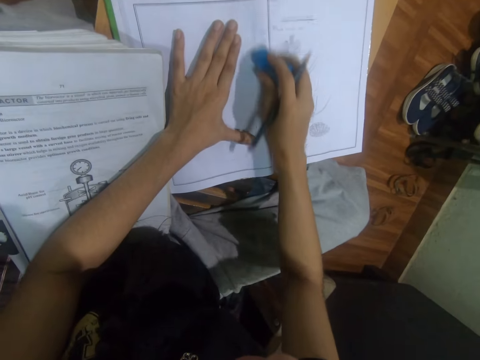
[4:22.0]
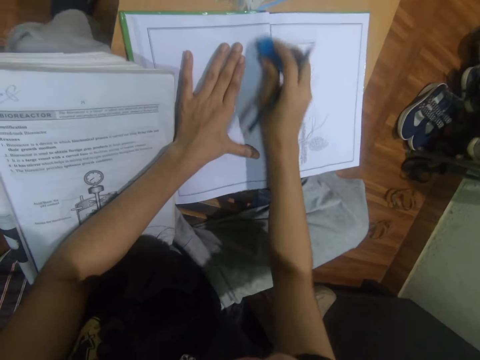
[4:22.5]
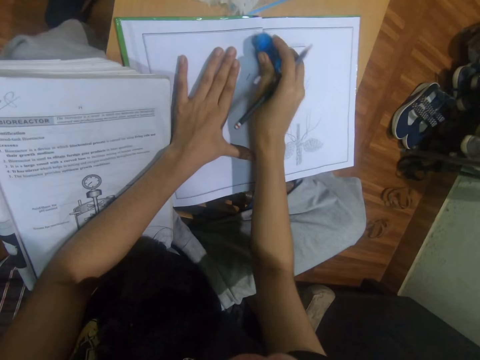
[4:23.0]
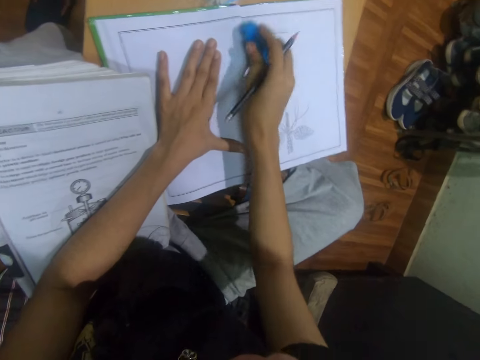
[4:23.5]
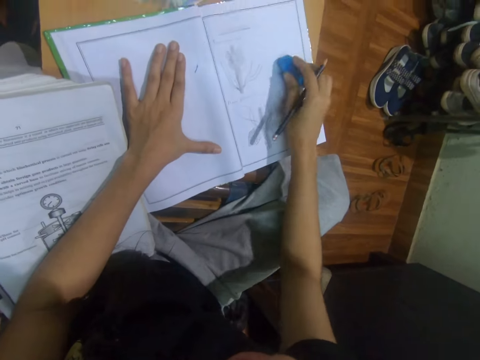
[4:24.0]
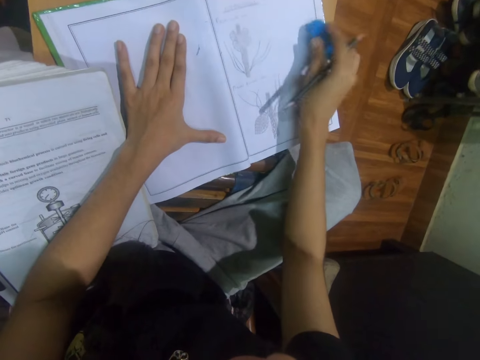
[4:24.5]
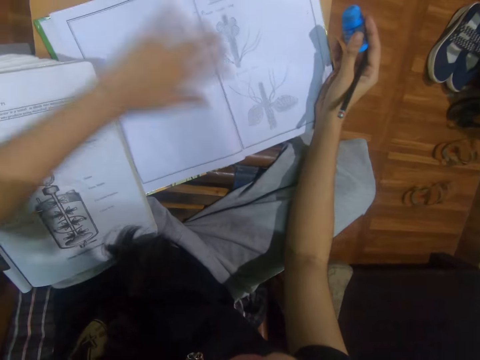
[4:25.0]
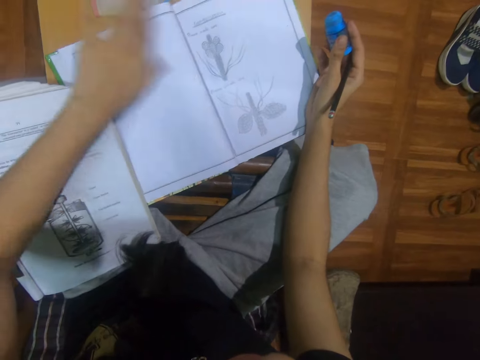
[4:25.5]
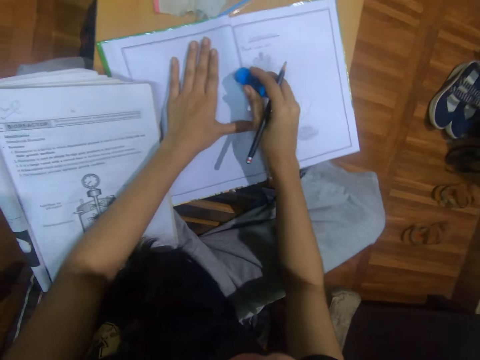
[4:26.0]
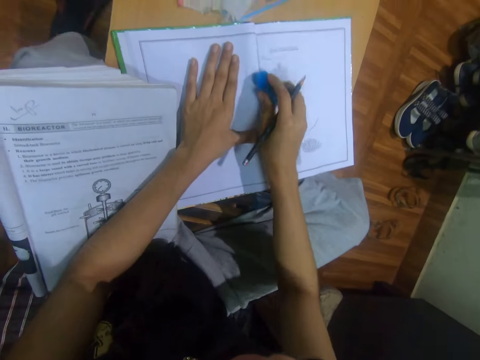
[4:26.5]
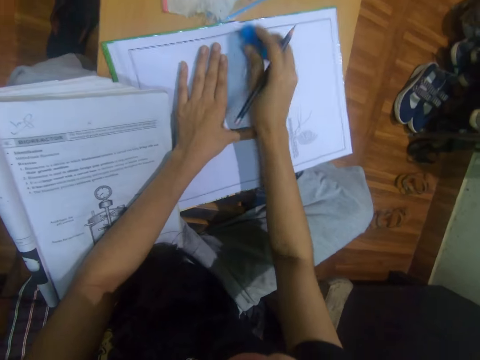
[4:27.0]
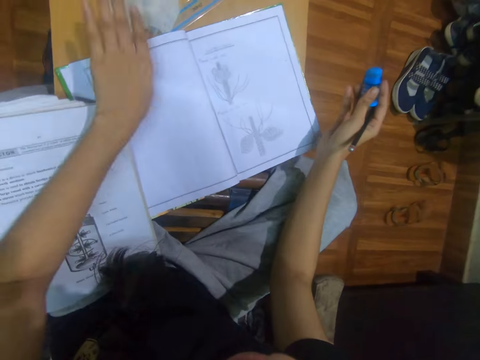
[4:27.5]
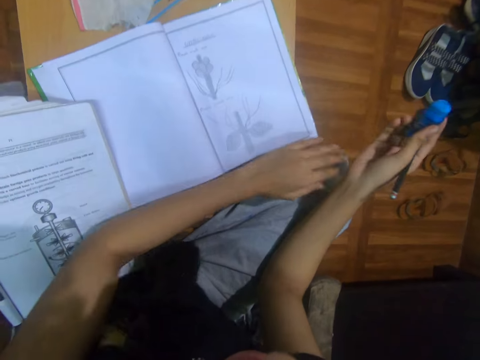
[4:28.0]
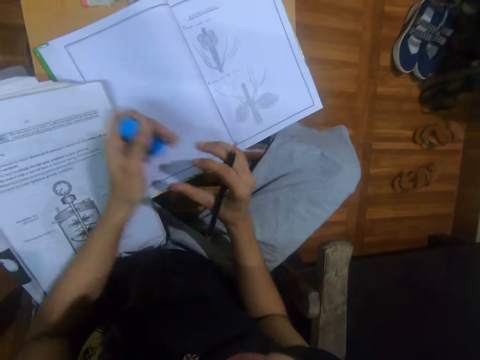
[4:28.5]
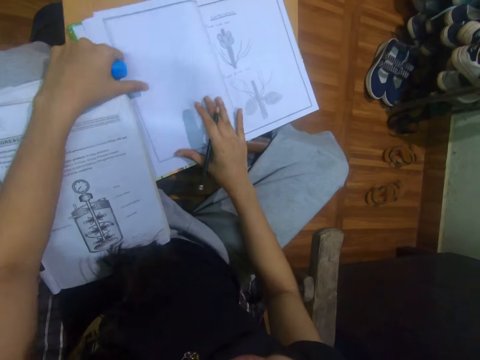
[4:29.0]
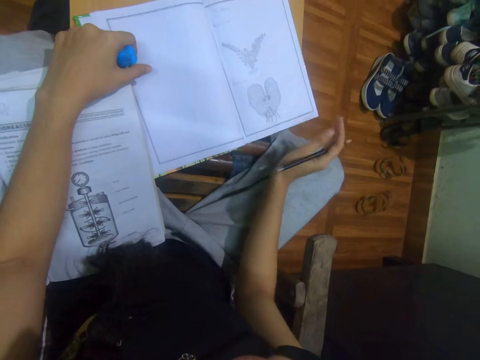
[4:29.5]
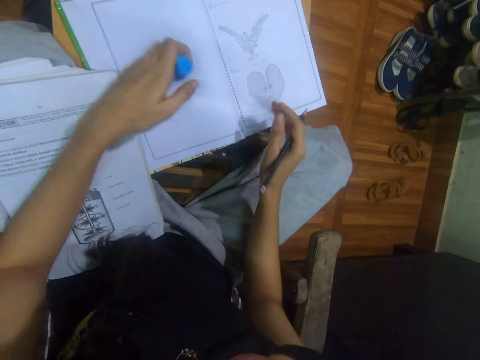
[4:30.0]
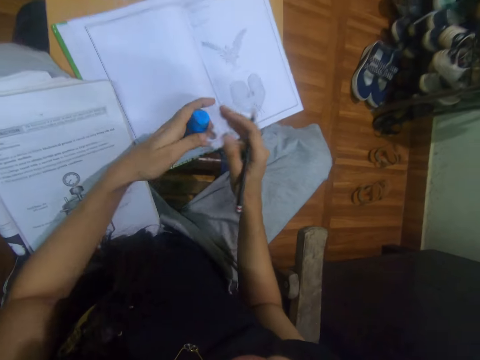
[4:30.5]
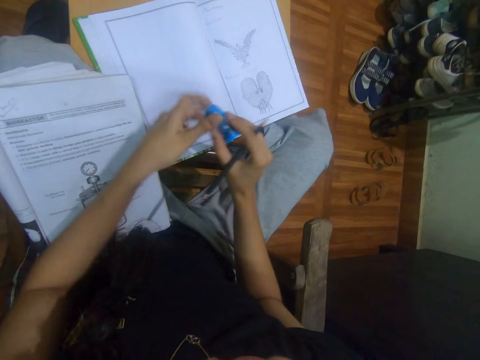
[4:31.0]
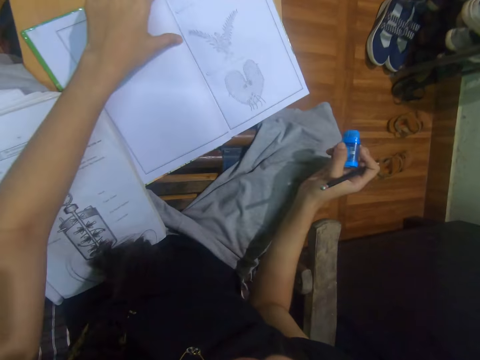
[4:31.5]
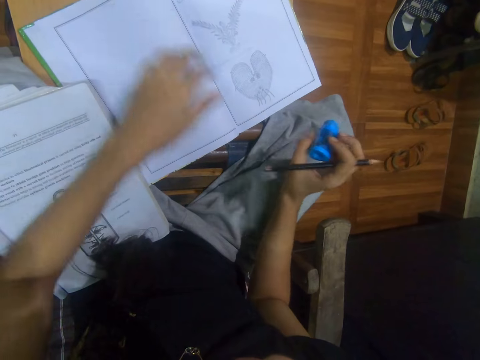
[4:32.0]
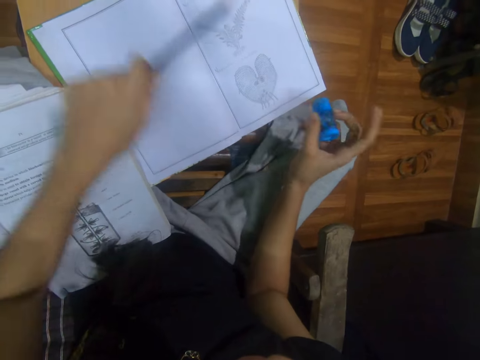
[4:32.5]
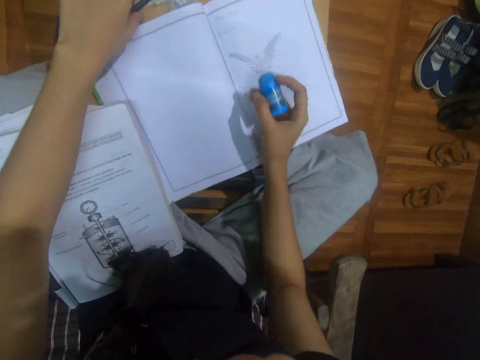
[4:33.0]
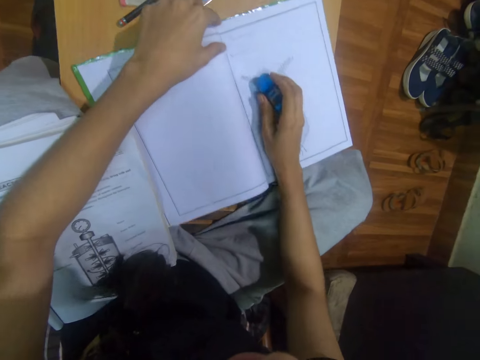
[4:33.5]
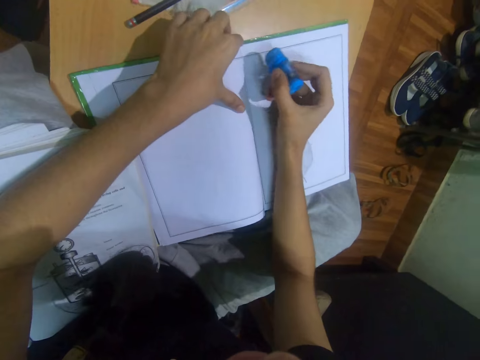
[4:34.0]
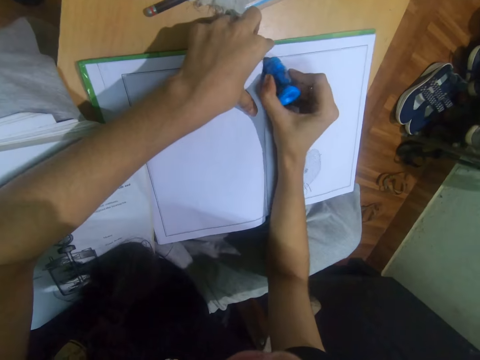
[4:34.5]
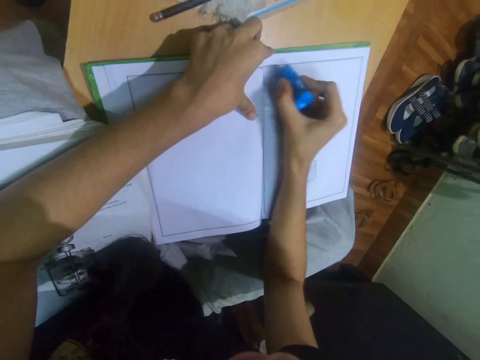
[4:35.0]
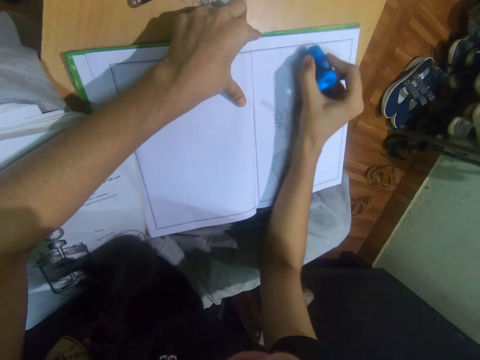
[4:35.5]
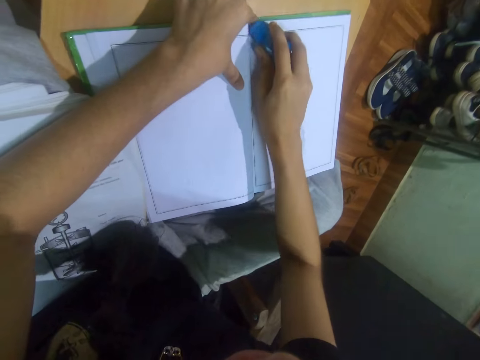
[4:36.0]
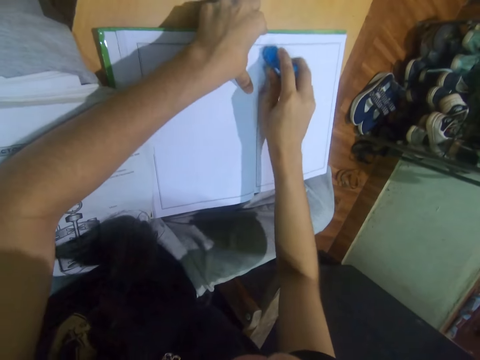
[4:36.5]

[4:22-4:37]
The camera wearer cleans the drawing book with his left hand. He places his left hand on the drawing on the table. He erases the drawing book with the sharpener's eraser in his right hand. He cleans the drawing book with his left hand. He passes the sharpener to his left hand. He adjusts the textbook on the table with his left hand. He flips the drawing book on the table with his right hand. He touches the drawing book on the table with his right hand. He passes the sharpener to his right hand. He touches the drawing book on the table with his left hand. He passes the pencil to his left hand. He drops the pencil on the table with his left hand. He moves the drawing book on the table with his left hand. He holds the drawing book on the table with his left hand. He erases the drawing book with the sharpener's eraser in his right hand.

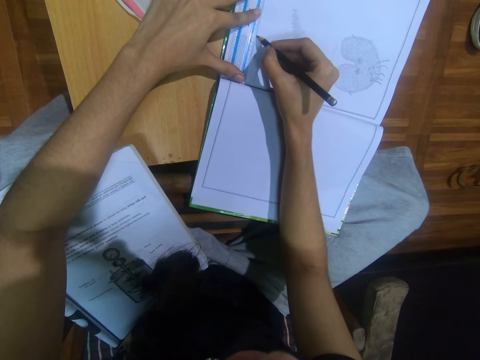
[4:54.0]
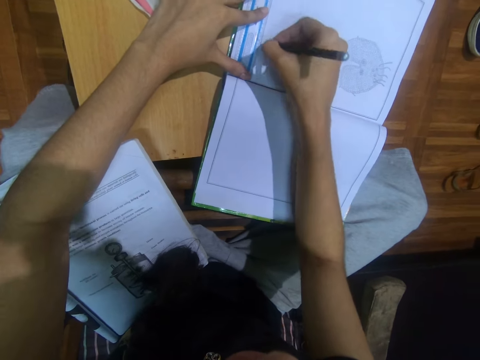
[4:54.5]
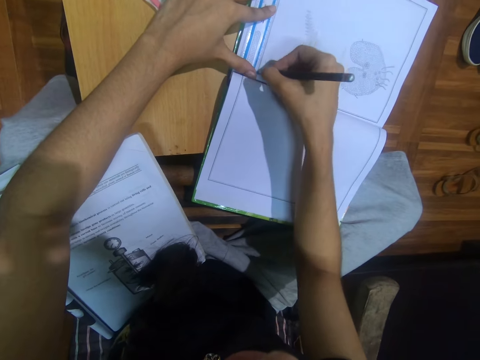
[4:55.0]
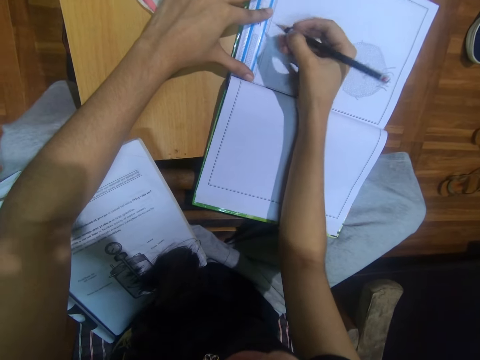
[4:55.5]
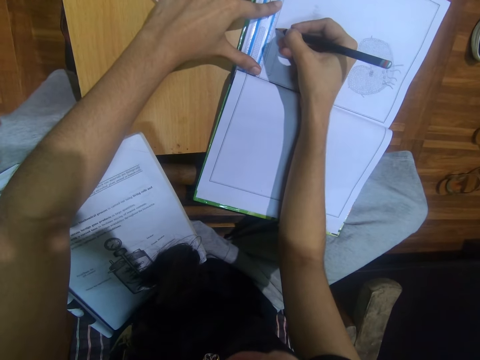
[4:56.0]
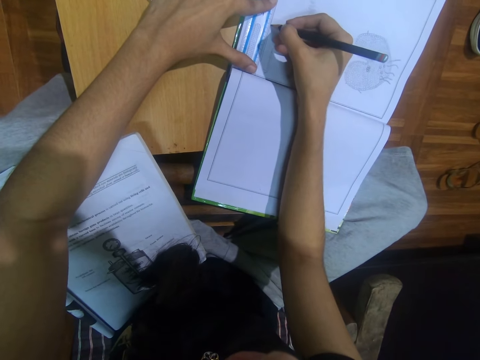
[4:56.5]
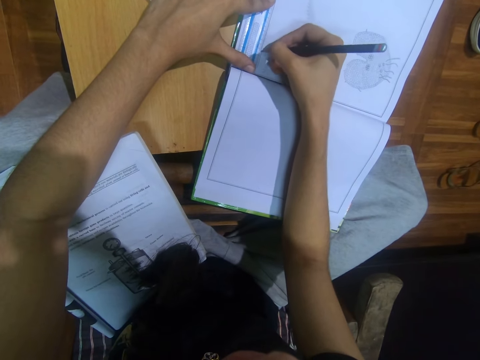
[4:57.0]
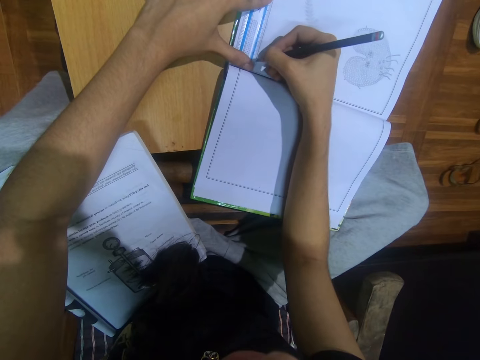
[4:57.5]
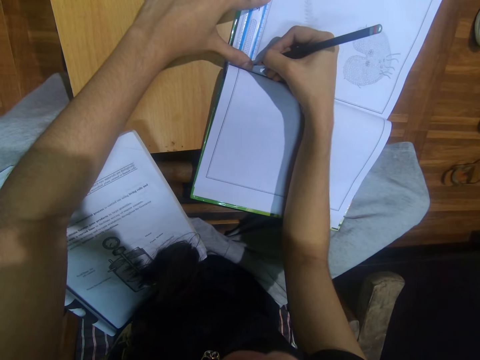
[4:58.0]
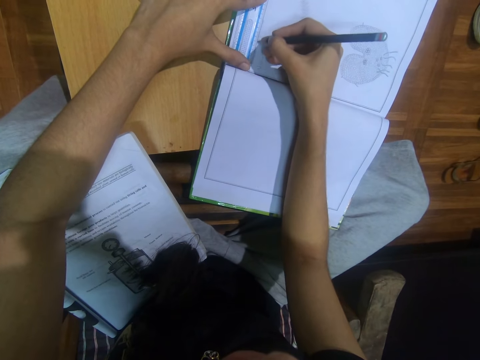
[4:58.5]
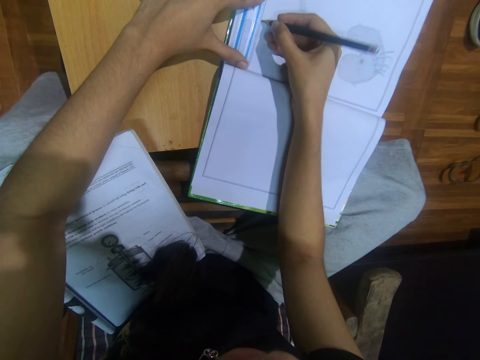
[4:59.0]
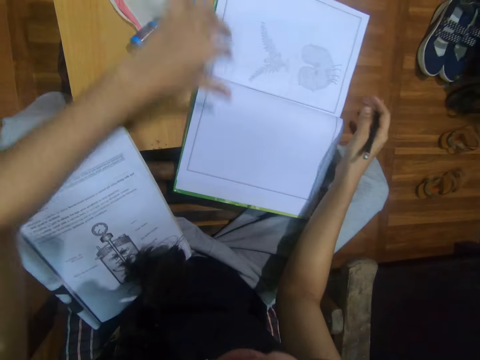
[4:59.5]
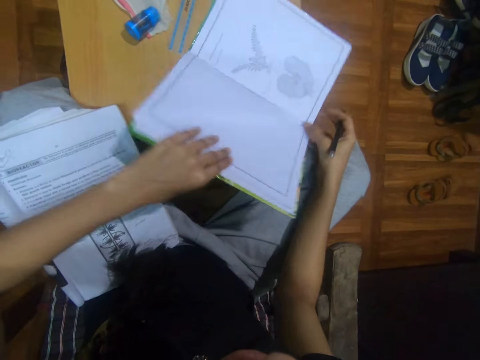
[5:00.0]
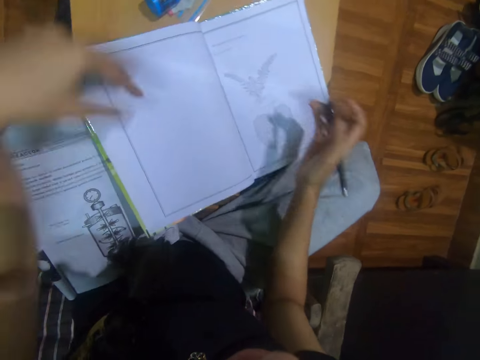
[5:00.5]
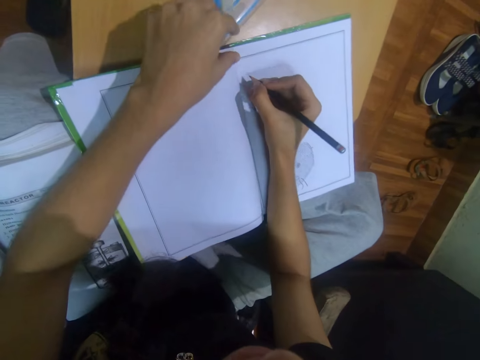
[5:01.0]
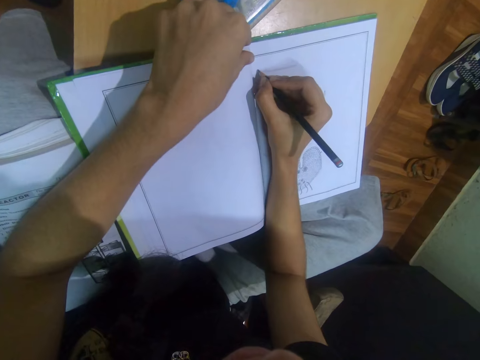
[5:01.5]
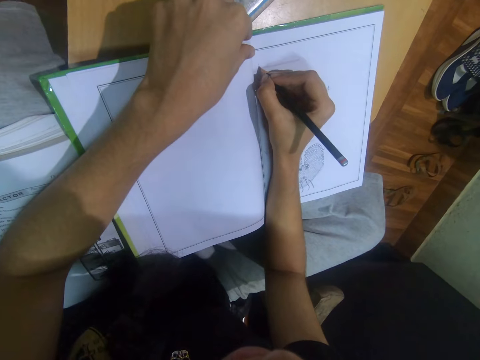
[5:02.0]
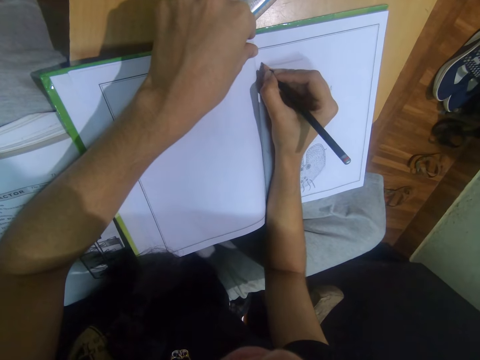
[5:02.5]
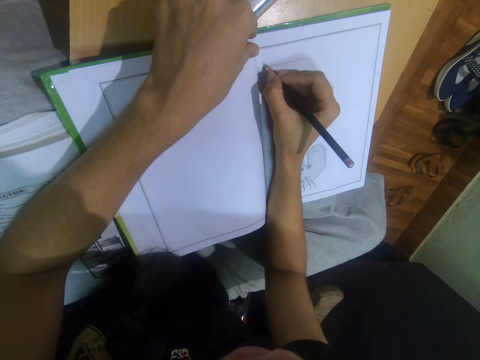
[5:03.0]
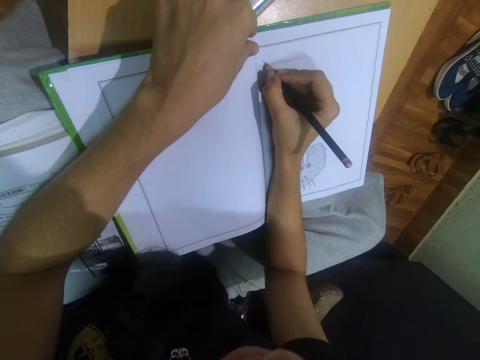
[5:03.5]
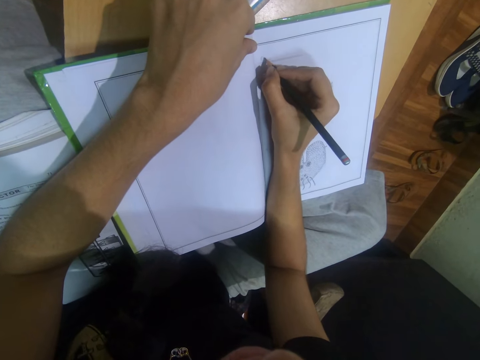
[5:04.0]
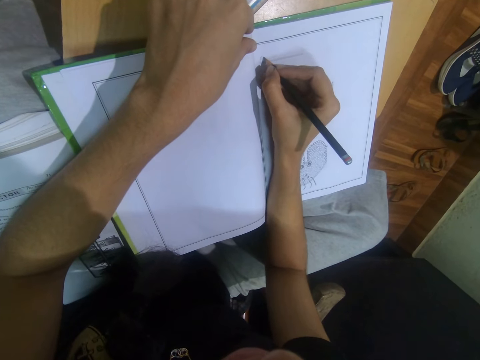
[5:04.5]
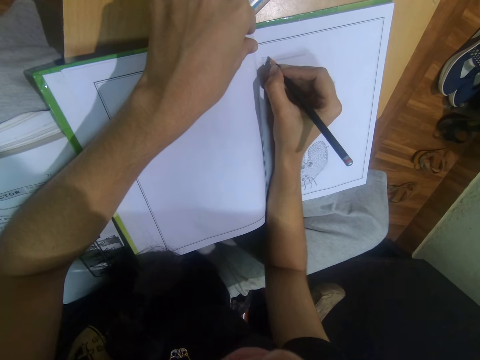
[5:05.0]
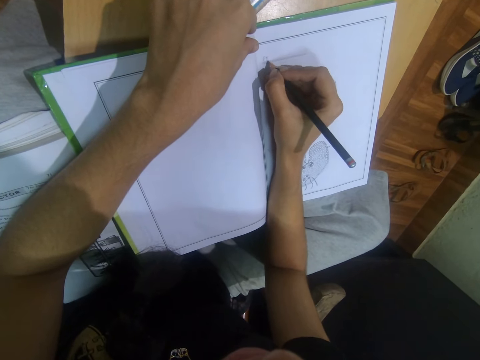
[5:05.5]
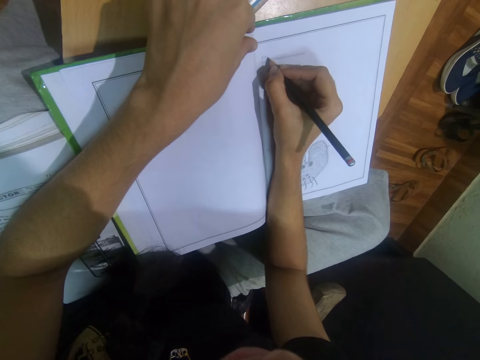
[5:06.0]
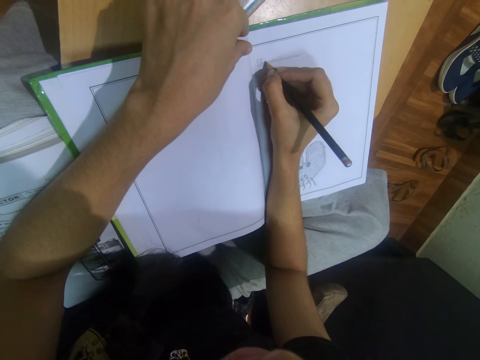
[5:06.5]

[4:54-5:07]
The camera wearer draws on the book with the pencil. She moves the ruler from the book to the table with her left hand. She adjusts the book on the table with both hands. She writes on the book with the pencil in her right hand.
